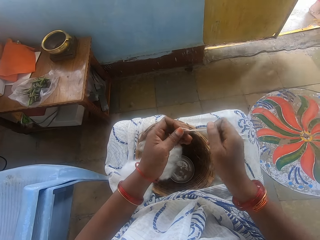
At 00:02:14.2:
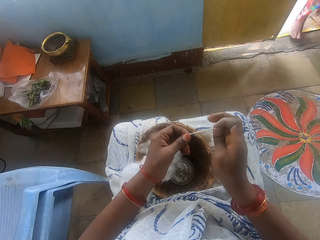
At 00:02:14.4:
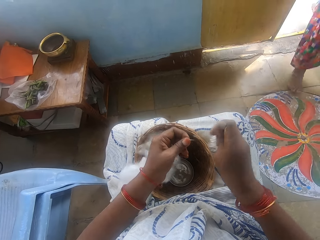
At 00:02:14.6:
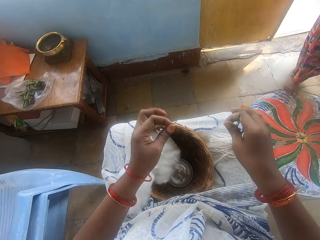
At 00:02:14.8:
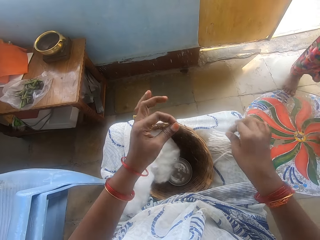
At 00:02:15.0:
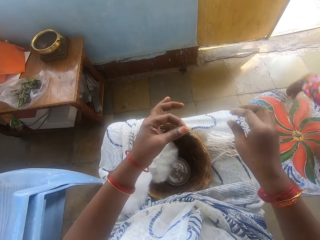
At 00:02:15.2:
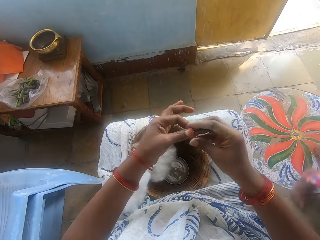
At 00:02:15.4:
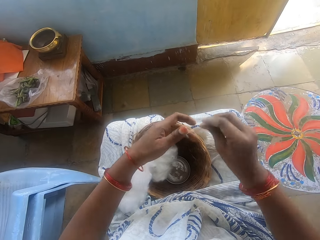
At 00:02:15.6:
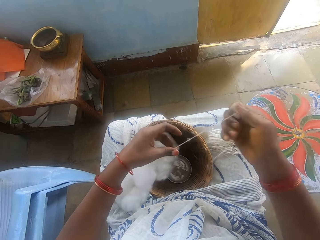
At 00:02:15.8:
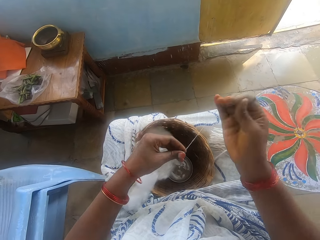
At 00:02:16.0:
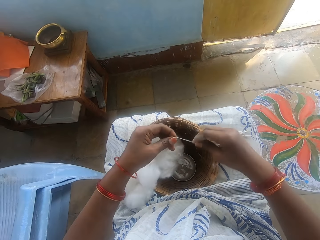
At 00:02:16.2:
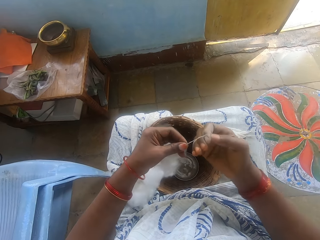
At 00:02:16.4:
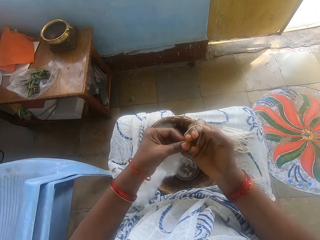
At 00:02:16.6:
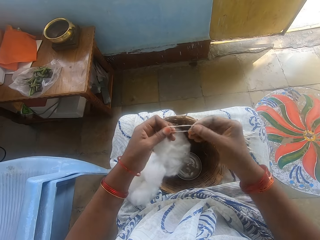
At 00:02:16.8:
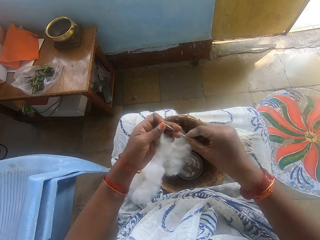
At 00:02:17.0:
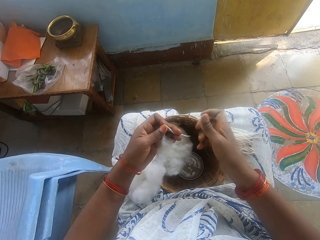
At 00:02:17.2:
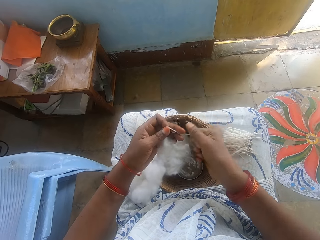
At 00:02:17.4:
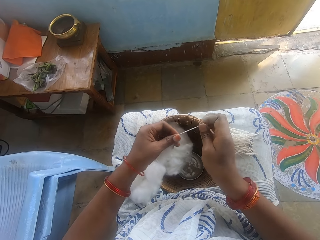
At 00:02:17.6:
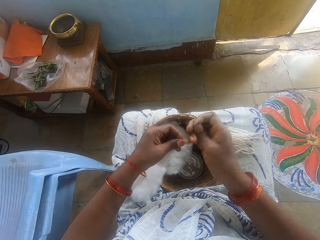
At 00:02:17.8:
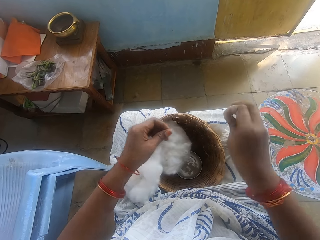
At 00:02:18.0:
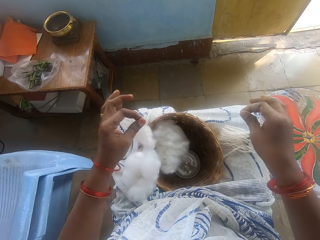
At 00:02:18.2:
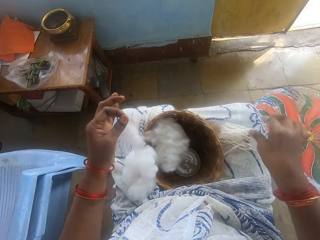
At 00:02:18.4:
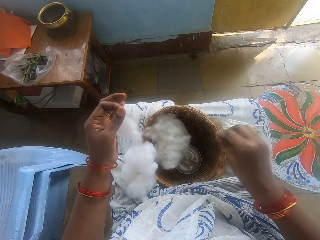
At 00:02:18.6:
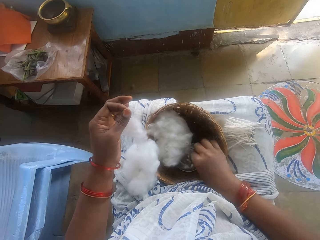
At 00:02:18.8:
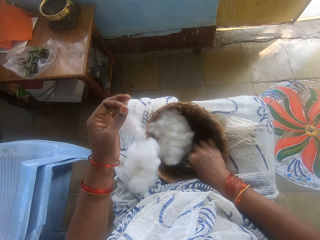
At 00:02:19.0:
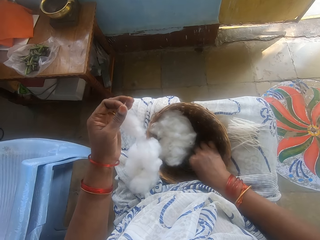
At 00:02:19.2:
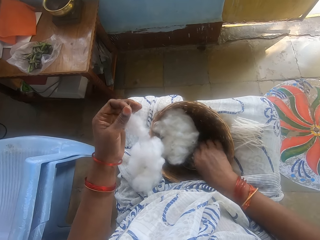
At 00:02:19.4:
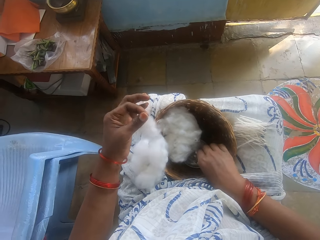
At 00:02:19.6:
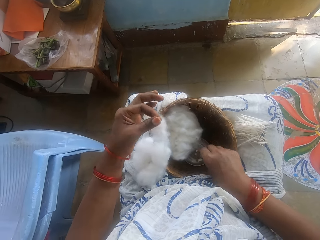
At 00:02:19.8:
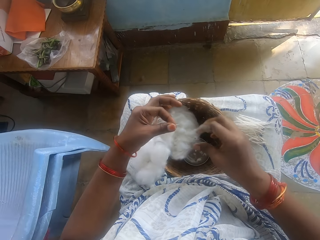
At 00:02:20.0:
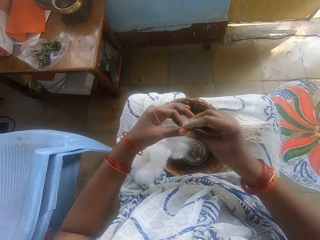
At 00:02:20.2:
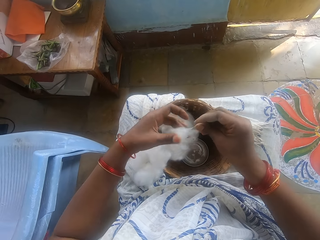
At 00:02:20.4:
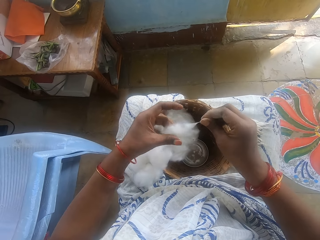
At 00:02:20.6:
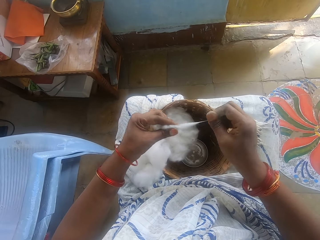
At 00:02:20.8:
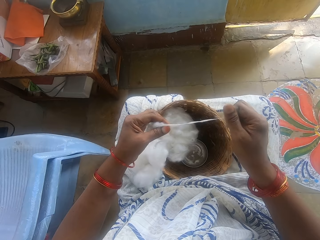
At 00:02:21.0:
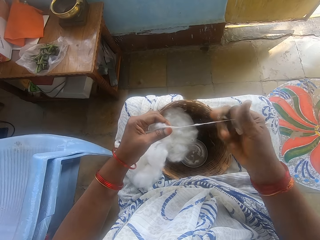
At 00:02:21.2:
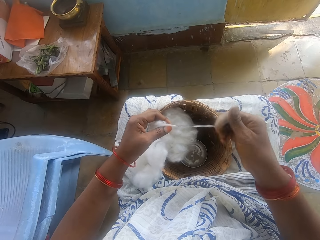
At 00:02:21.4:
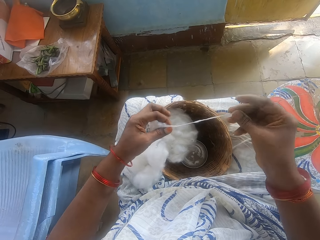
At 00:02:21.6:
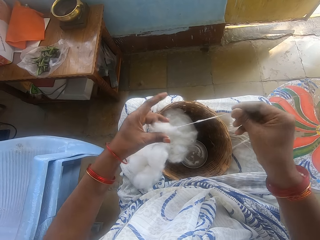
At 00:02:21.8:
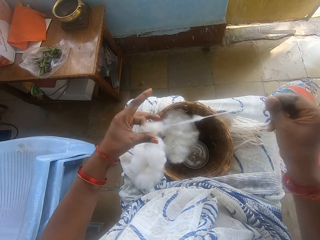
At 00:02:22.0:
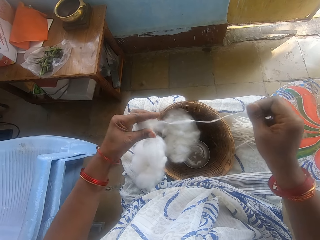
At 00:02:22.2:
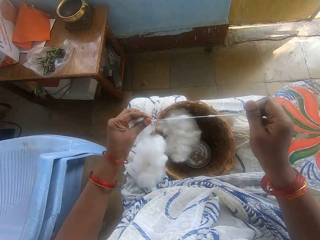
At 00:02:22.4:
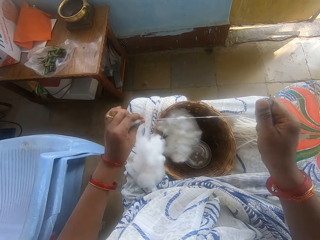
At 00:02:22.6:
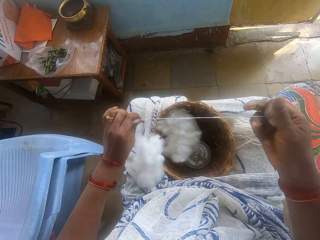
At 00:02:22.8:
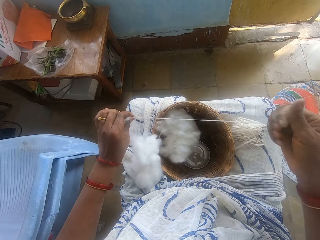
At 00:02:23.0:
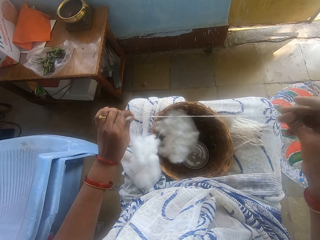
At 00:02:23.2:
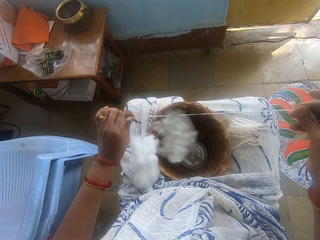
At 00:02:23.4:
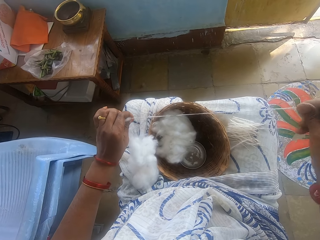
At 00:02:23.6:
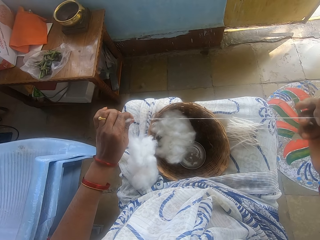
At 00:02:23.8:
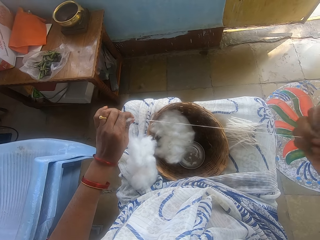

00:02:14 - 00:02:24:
The camera wearer cuts the cotton wool into size. She drops the cotton wool on her lap. She measures the cotton wool. She cuts the cotton wool into size. She drops the cotton wool on her lap. She touches water in the small bowl. She threads the cotton wool. She spins the wool.

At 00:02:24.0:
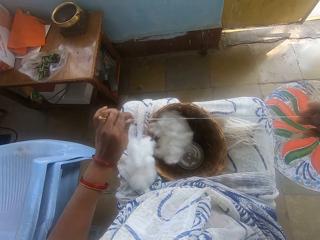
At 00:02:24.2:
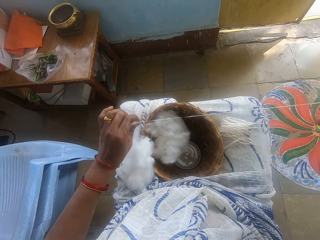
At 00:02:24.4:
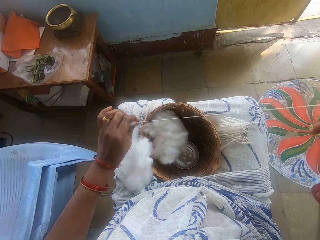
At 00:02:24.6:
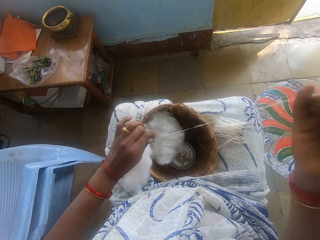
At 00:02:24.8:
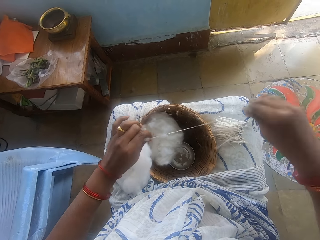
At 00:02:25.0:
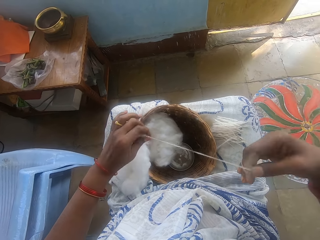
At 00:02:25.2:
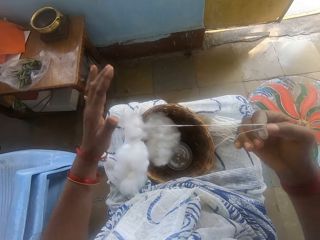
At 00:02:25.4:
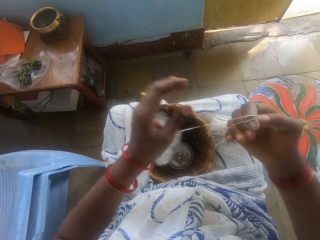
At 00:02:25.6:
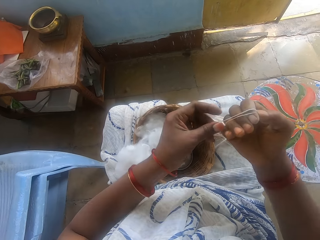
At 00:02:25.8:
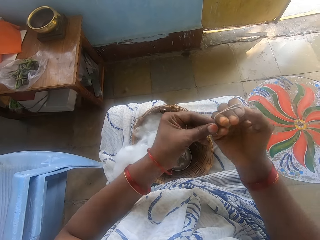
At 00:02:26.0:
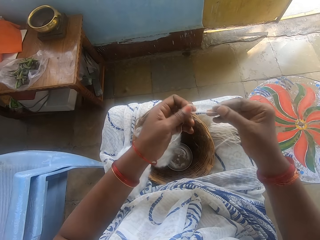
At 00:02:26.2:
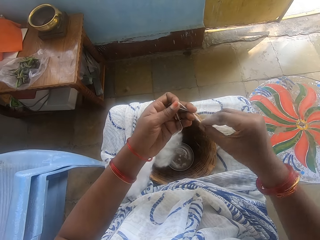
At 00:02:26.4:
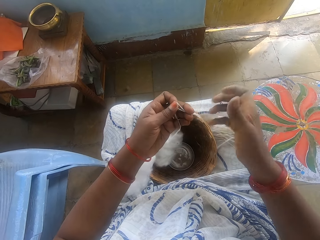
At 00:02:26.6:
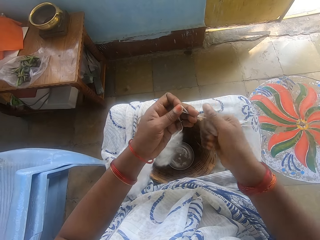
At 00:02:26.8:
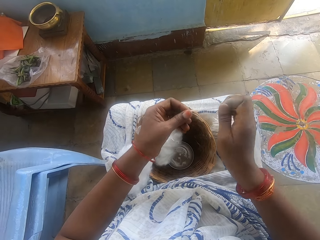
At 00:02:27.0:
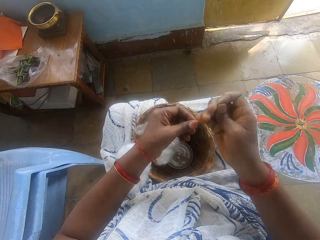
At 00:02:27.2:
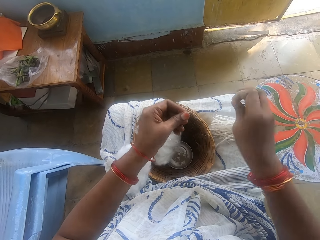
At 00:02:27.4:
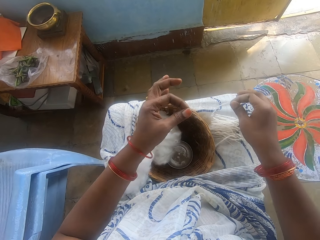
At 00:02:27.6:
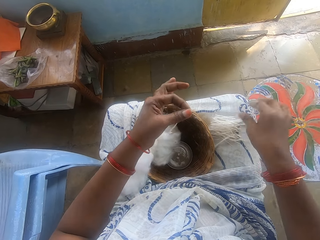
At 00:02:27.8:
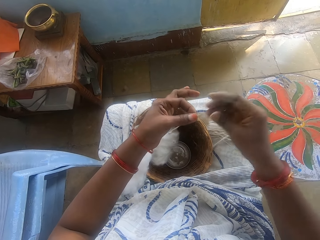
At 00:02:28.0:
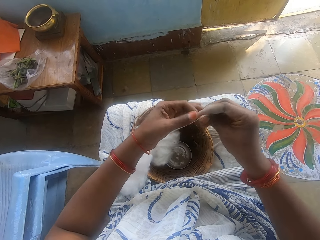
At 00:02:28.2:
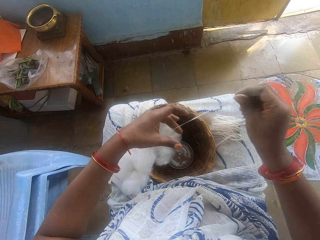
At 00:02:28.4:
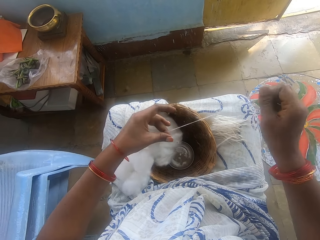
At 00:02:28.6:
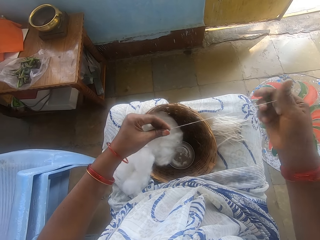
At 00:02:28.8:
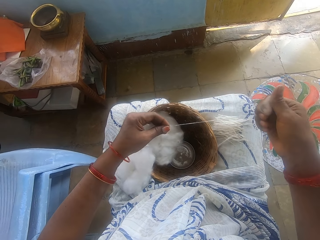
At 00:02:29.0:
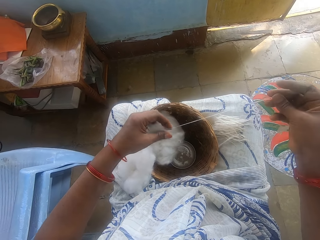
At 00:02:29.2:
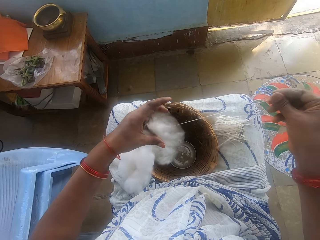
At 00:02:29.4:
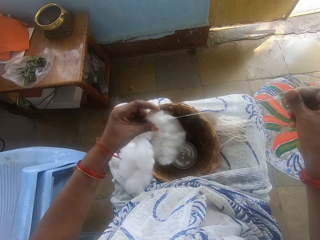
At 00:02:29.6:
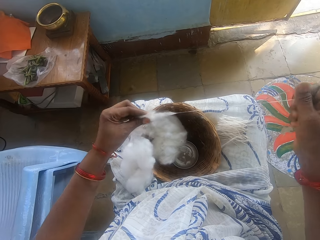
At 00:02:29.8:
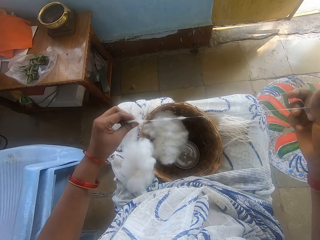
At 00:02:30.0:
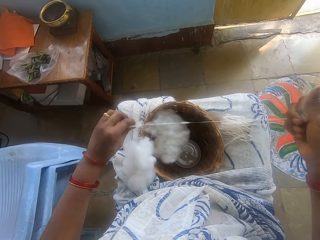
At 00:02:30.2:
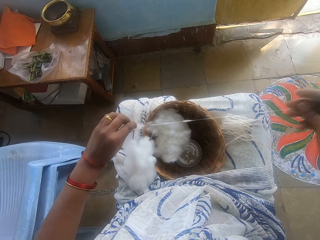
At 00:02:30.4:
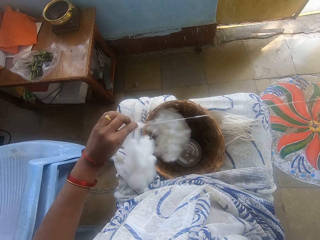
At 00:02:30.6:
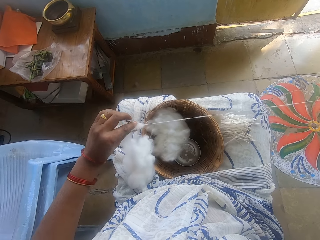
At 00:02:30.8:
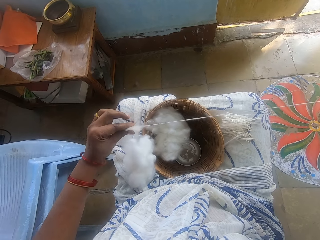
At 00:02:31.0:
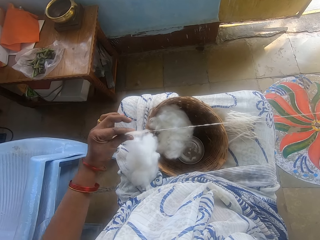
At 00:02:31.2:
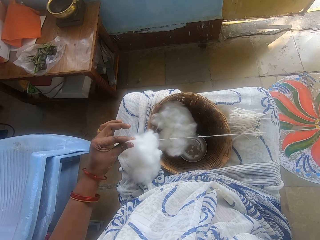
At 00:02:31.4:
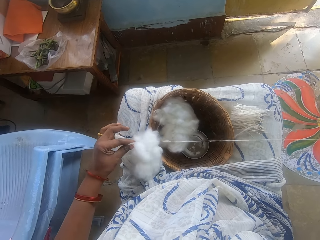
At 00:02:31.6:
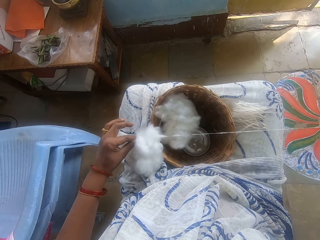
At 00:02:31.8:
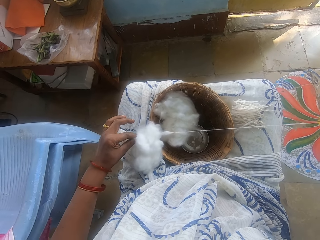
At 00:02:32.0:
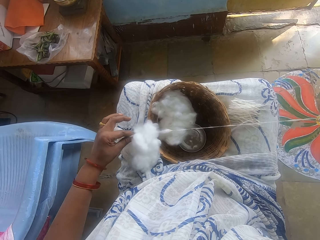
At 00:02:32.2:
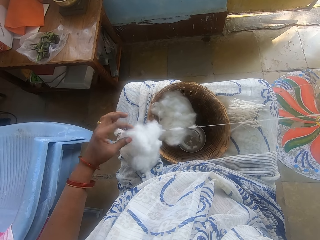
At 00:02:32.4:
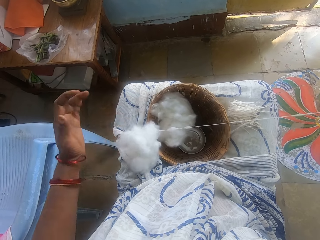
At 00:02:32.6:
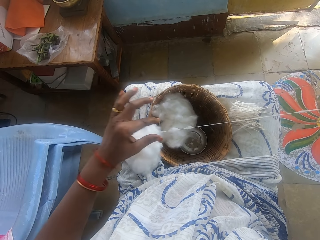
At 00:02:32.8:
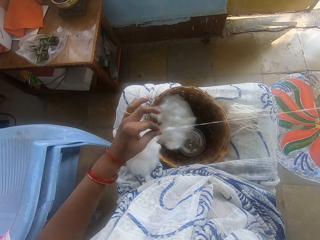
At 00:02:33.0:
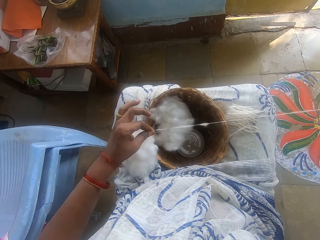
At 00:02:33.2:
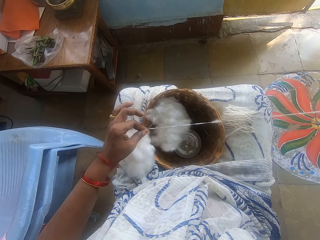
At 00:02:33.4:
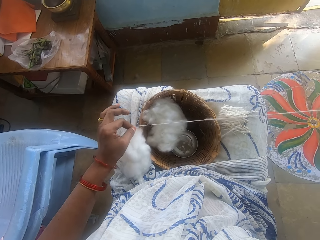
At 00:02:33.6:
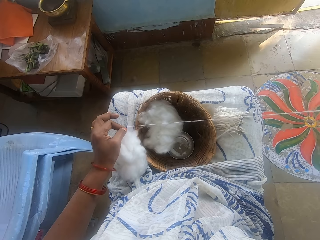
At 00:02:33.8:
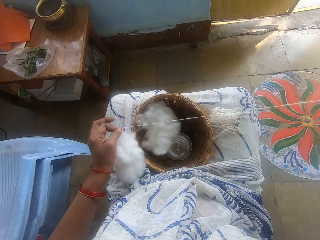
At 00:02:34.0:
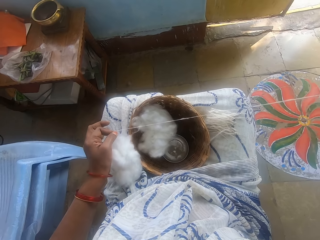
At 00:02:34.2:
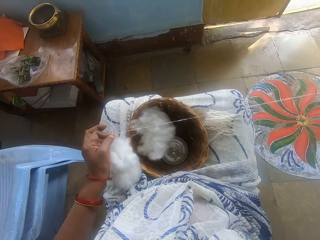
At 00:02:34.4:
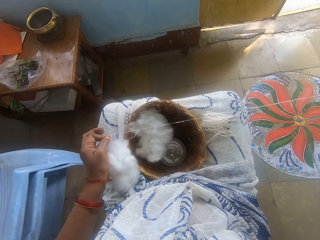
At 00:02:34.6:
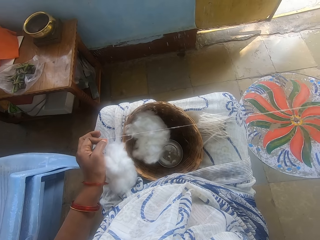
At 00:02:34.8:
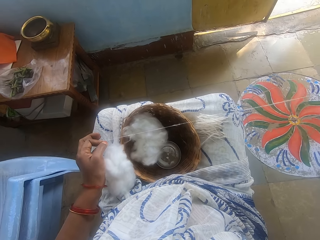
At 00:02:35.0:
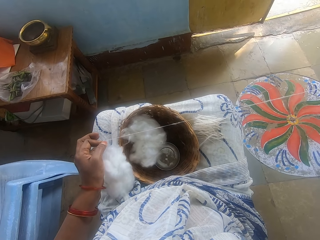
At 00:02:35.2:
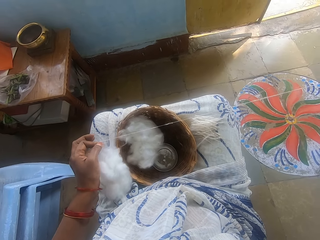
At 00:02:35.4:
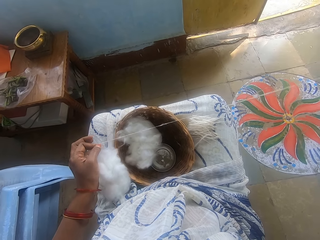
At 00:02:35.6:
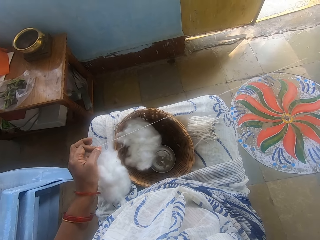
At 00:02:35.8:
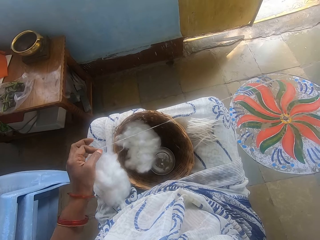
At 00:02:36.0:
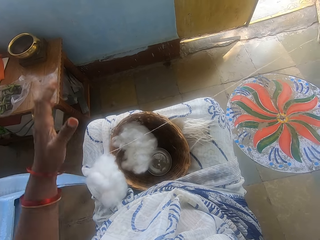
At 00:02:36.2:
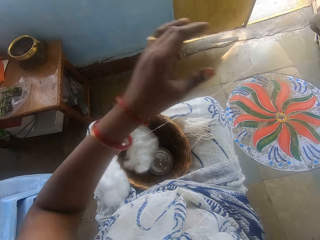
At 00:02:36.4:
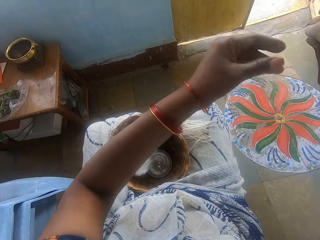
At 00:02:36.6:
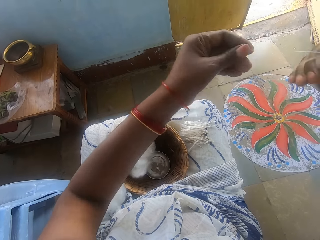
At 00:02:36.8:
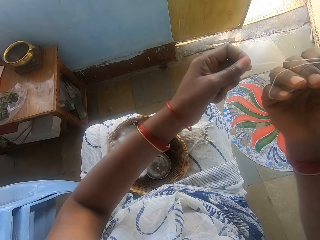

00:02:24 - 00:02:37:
The camera wearer measures the cotton wool. She cuts the cotton wool into size. She drops the cotton wool on her lap. She threads the cotton wool. She spins the wool.
